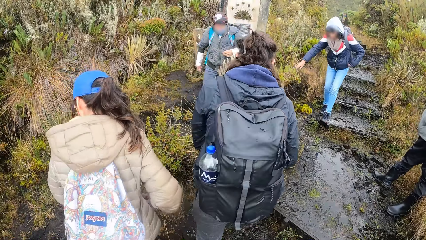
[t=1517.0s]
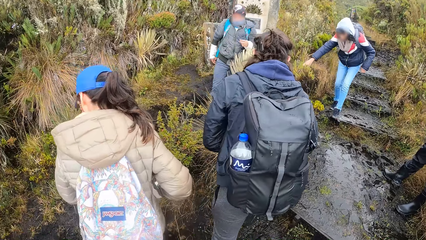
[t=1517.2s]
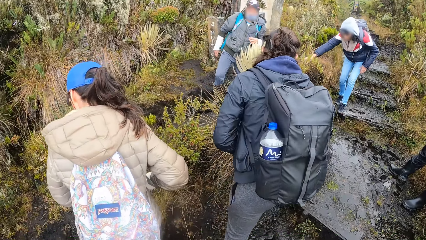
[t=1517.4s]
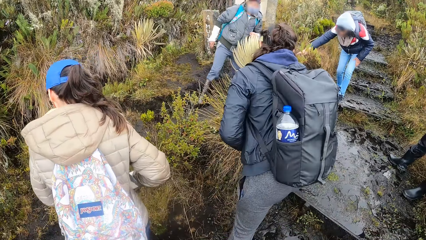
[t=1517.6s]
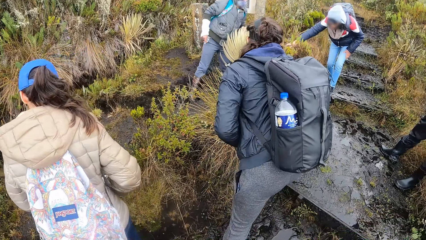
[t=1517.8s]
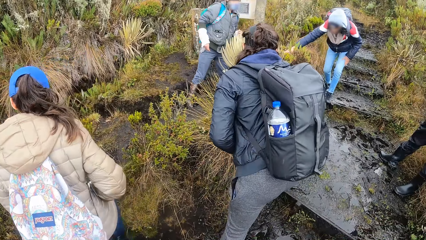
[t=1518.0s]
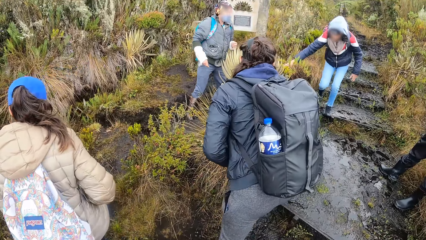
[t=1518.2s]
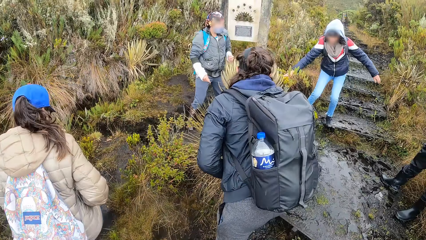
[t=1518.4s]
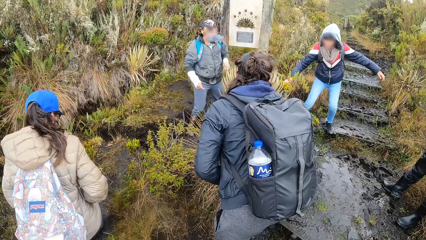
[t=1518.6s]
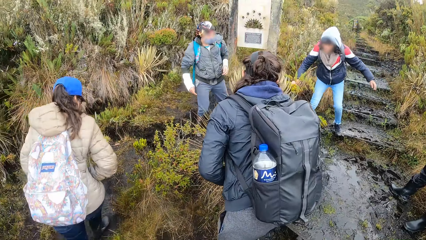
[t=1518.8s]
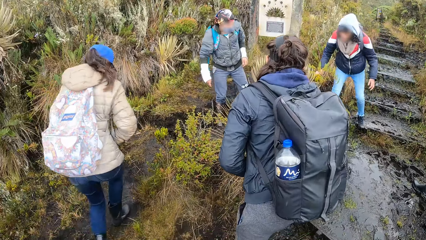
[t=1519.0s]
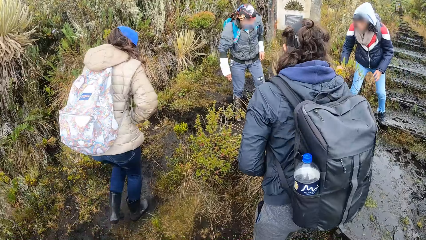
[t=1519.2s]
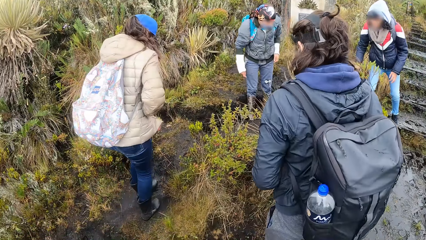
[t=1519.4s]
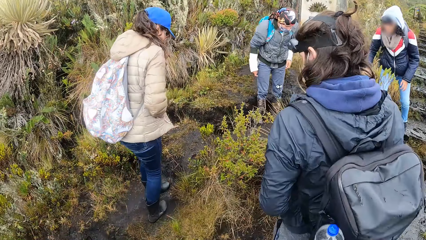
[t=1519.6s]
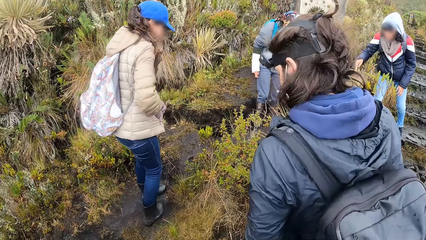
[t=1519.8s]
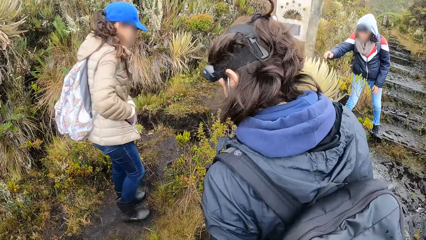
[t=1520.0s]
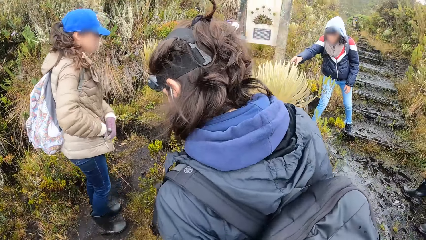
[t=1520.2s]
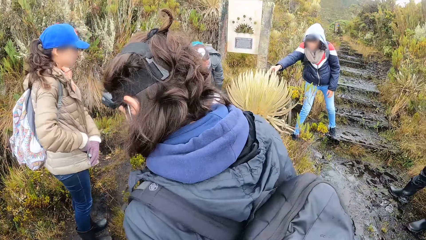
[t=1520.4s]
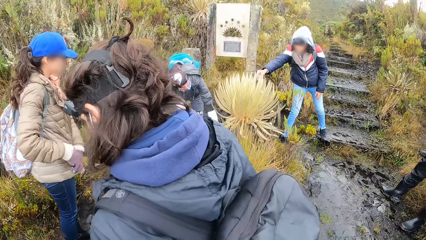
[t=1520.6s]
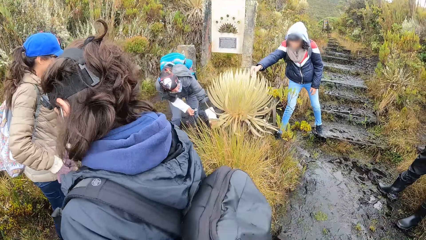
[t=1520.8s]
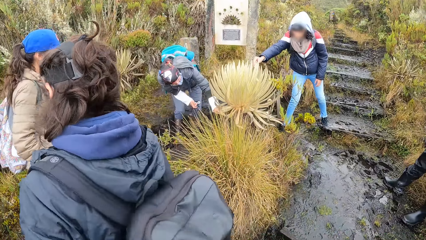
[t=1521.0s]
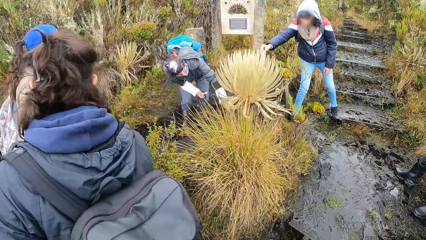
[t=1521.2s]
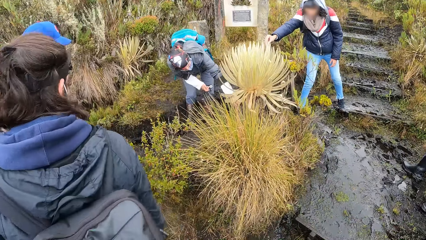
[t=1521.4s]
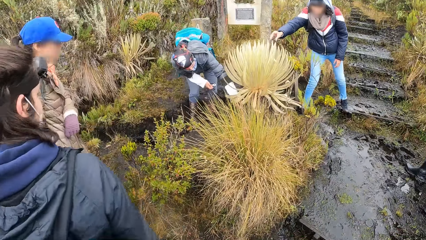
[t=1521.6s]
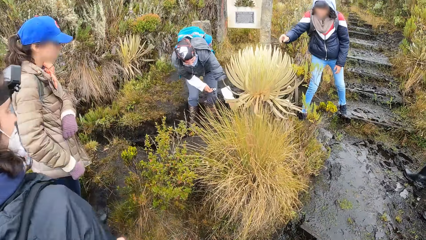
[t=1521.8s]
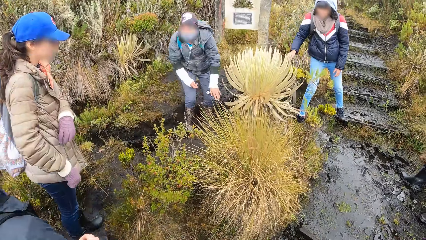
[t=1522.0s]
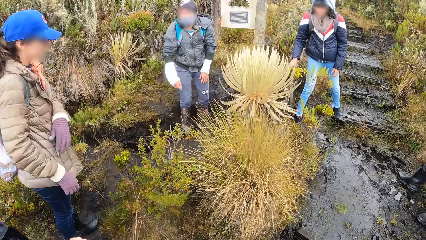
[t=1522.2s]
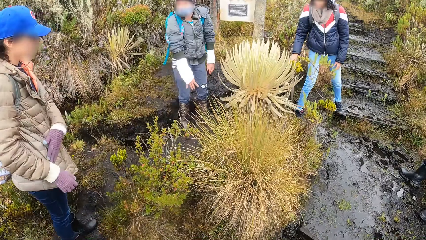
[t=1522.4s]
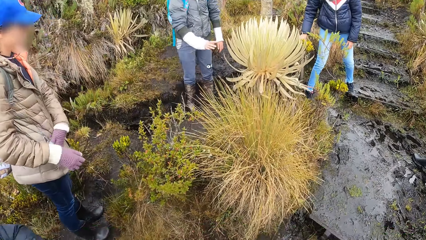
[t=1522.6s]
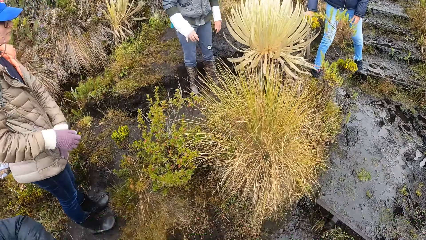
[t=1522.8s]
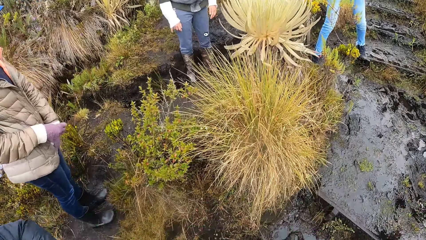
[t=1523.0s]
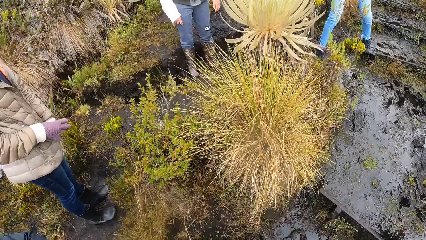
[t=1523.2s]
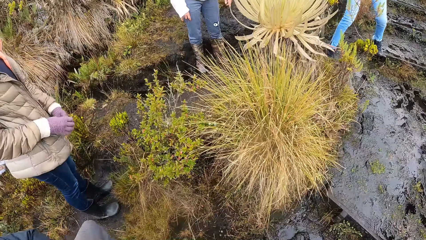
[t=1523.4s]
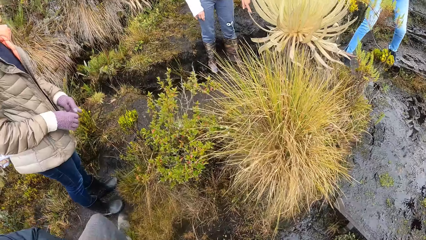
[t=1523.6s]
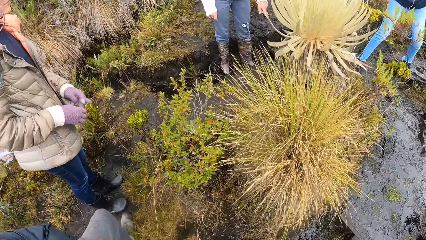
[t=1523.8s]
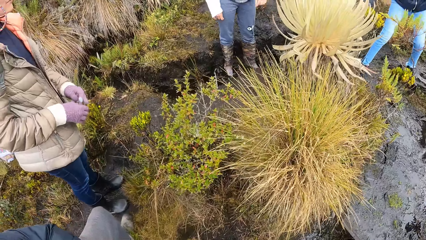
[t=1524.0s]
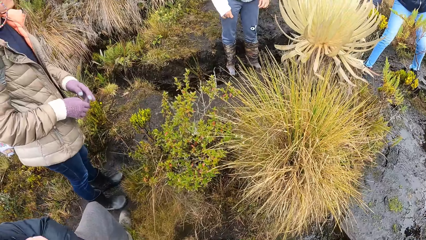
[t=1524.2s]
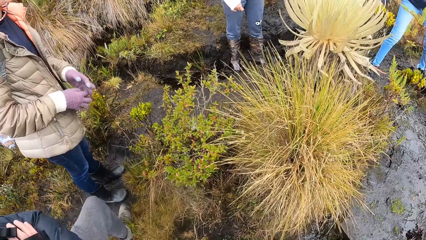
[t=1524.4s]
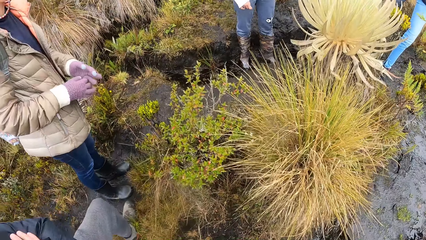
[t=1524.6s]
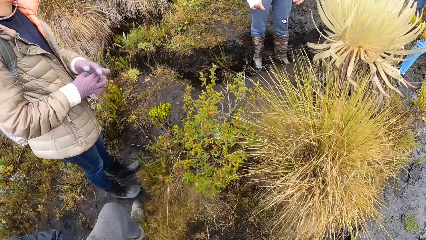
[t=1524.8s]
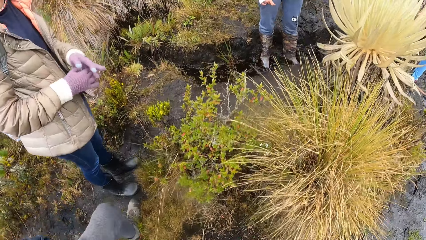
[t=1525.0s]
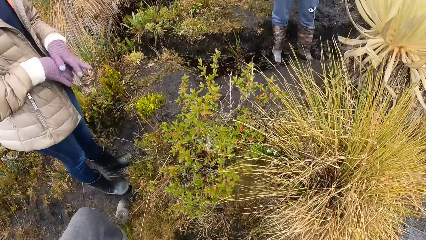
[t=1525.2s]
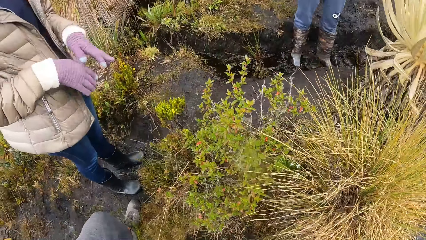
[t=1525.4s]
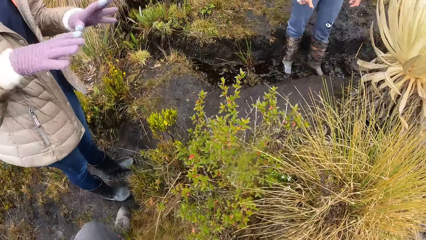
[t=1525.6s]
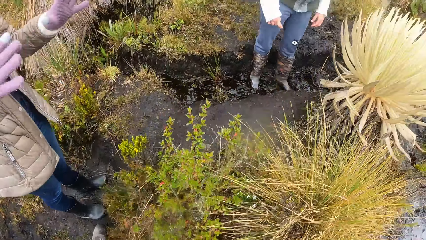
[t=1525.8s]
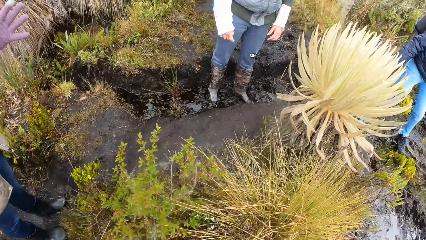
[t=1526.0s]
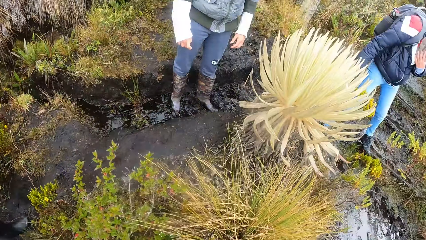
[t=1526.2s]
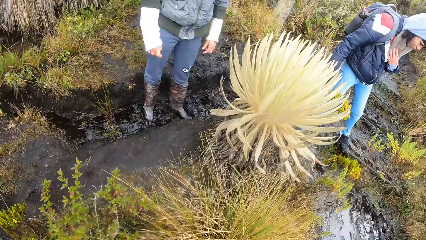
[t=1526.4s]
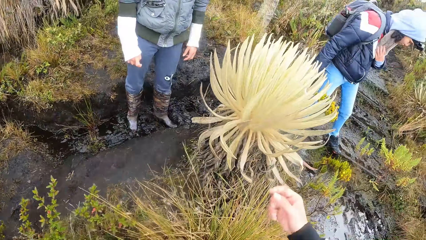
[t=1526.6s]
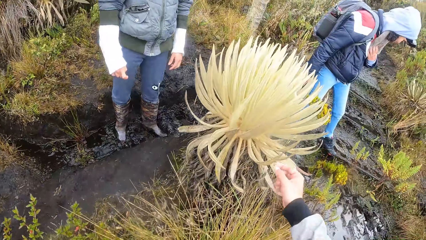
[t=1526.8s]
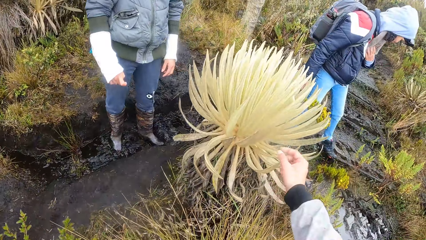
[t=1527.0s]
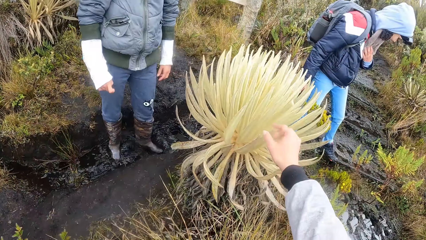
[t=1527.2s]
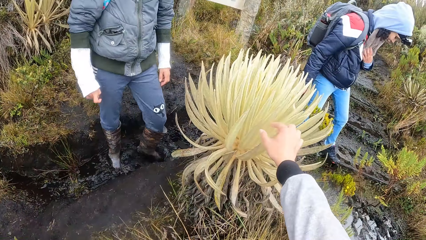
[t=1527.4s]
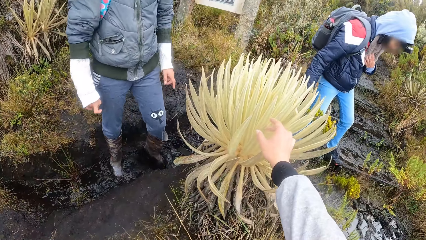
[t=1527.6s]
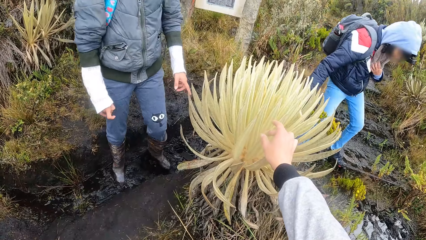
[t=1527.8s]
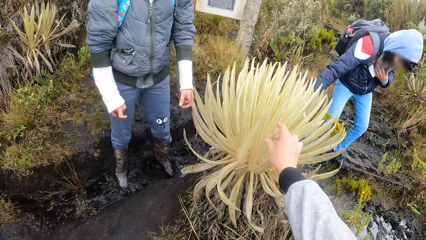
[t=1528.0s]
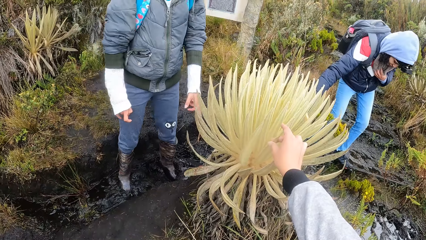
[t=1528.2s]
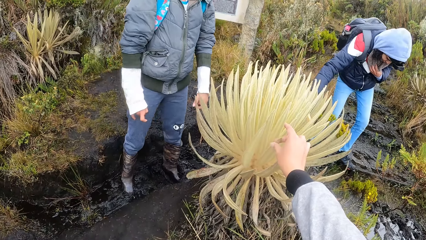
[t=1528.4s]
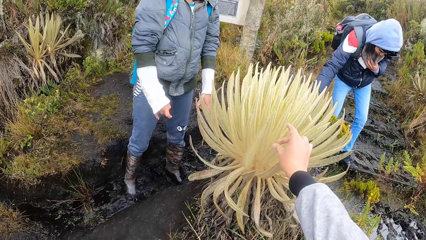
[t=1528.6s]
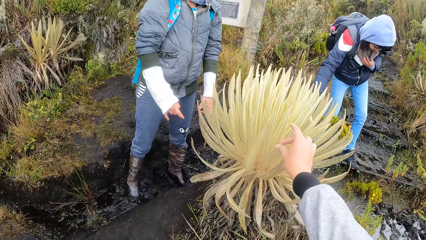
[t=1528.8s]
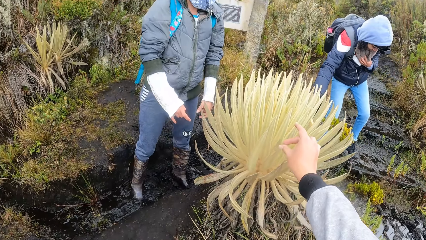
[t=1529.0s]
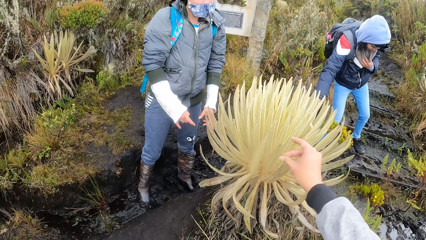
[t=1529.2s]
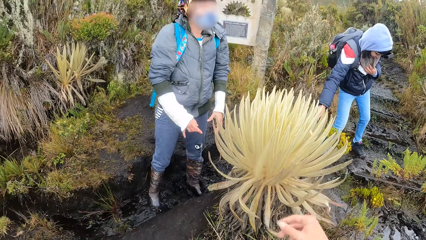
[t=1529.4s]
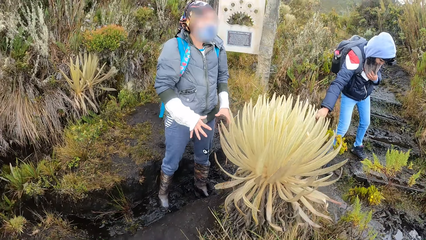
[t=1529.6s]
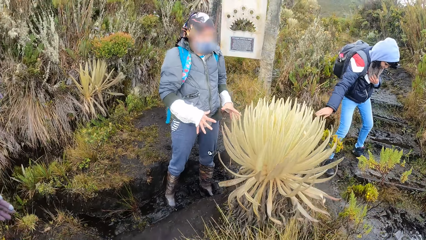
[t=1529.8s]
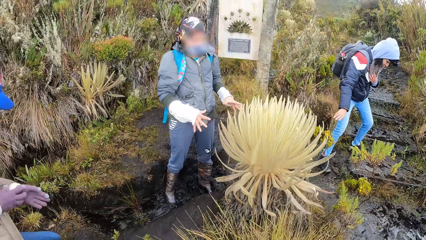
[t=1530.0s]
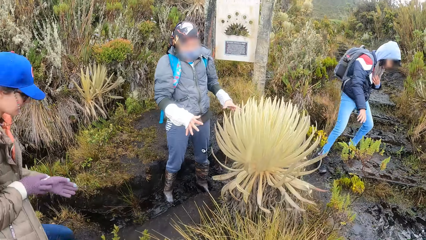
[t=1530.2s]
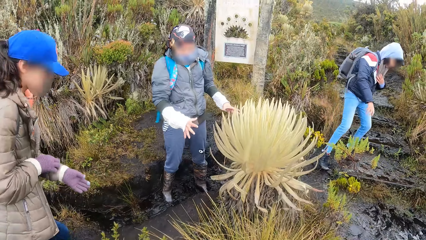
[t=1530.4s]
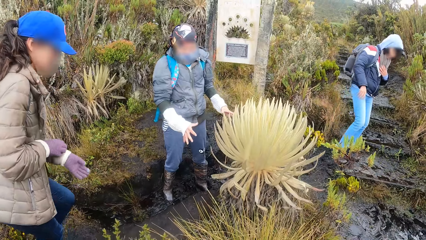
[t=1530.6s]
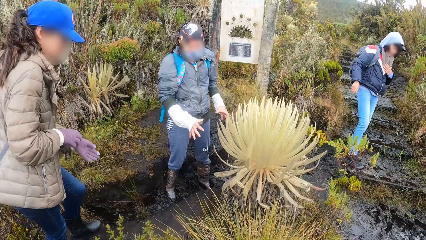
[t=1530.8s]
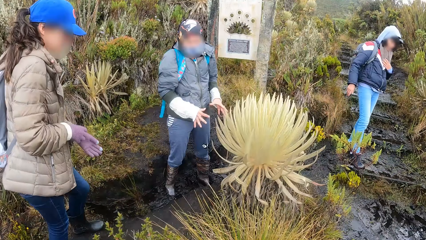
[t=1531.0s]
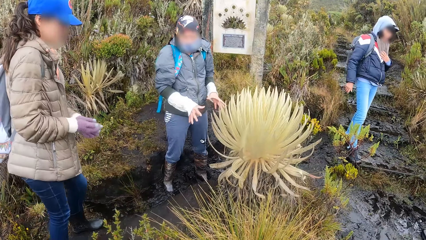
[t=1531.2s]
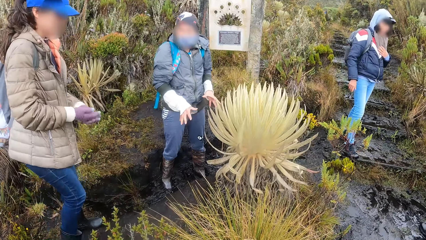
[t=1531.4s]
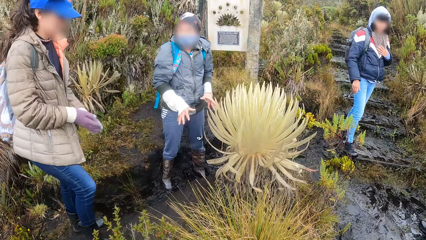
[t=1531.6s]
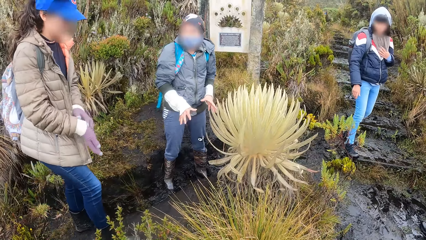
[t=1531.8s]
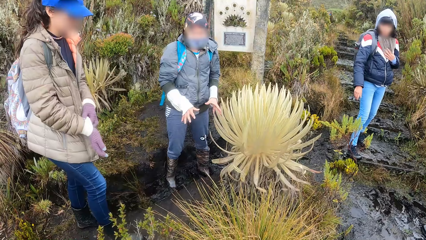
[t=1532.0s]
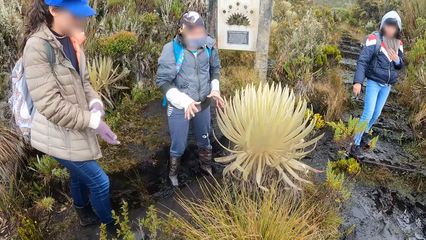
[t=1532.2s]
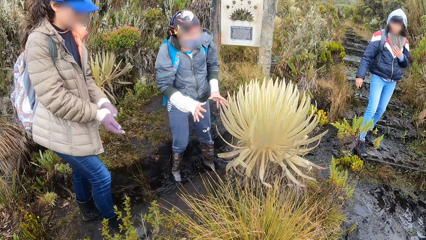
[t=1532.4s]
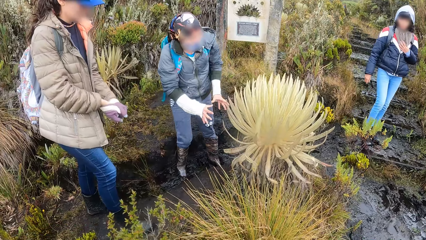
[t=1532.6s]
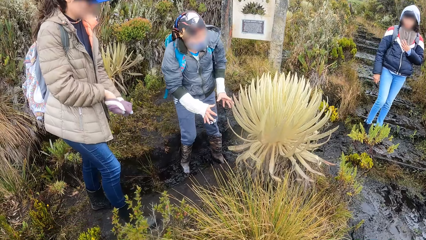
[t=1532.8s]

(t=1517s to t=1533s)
The camera wearer touches the plant with his right hand.
